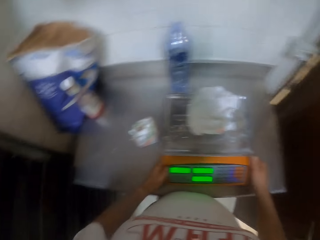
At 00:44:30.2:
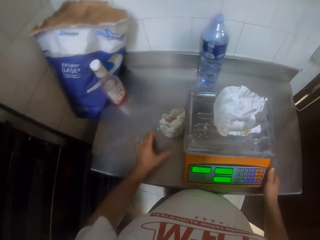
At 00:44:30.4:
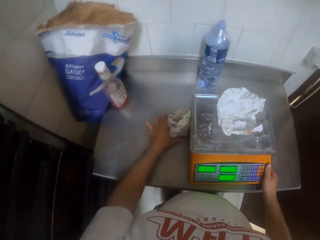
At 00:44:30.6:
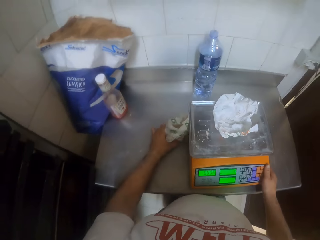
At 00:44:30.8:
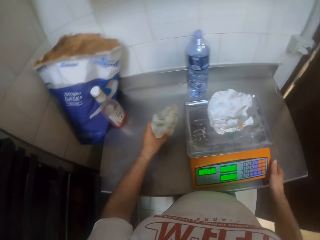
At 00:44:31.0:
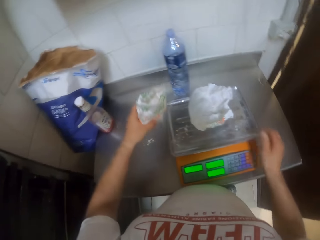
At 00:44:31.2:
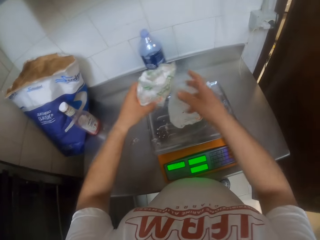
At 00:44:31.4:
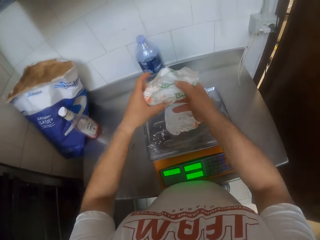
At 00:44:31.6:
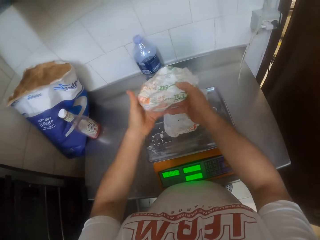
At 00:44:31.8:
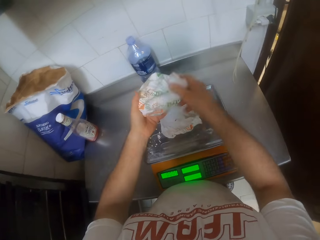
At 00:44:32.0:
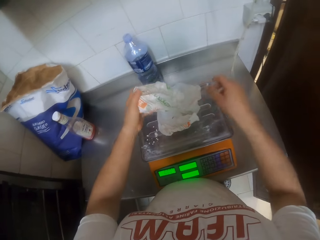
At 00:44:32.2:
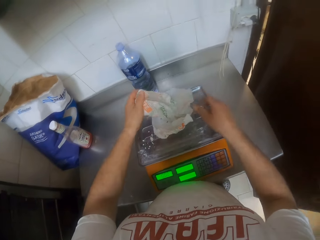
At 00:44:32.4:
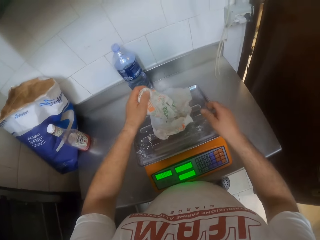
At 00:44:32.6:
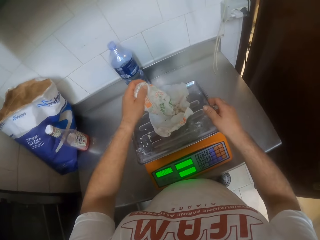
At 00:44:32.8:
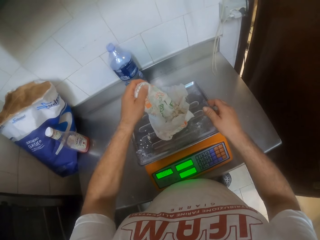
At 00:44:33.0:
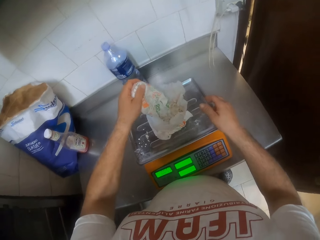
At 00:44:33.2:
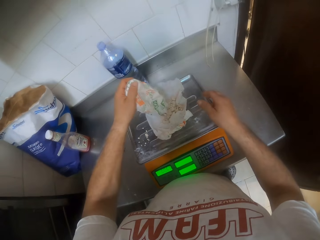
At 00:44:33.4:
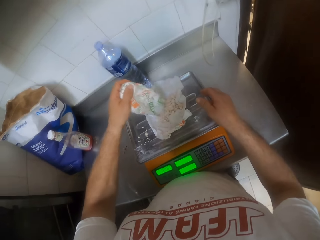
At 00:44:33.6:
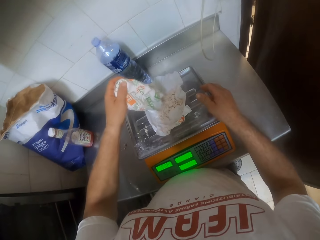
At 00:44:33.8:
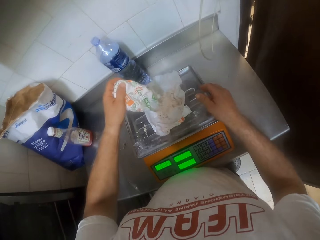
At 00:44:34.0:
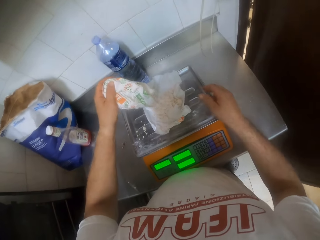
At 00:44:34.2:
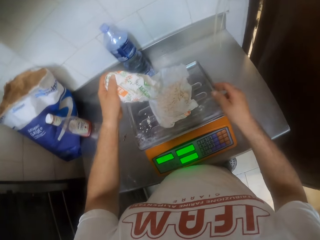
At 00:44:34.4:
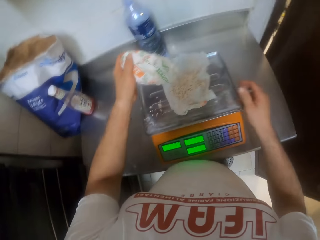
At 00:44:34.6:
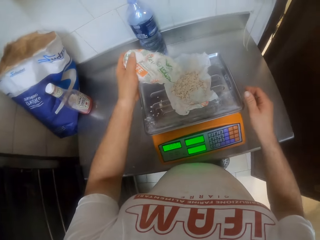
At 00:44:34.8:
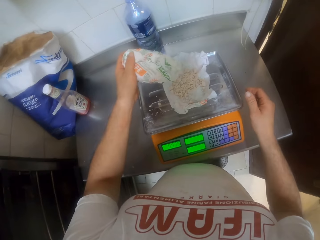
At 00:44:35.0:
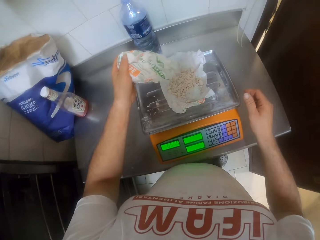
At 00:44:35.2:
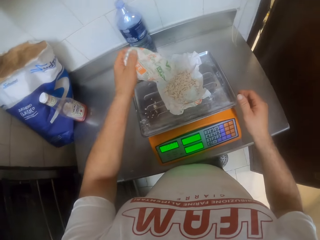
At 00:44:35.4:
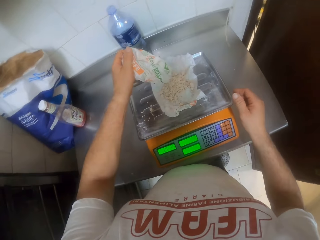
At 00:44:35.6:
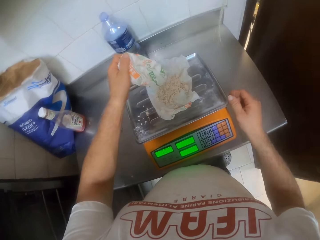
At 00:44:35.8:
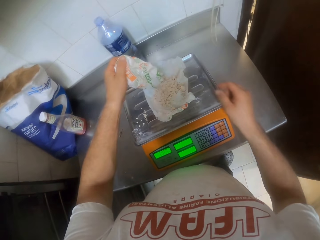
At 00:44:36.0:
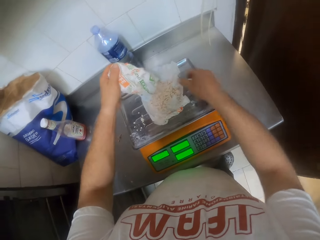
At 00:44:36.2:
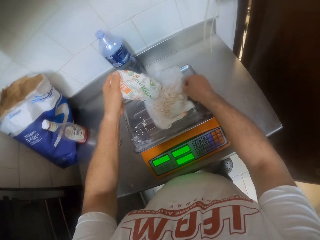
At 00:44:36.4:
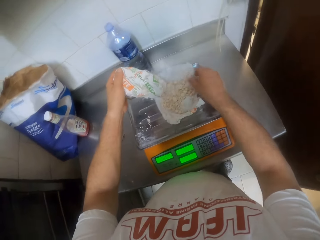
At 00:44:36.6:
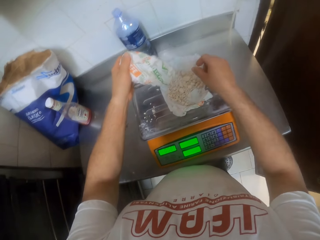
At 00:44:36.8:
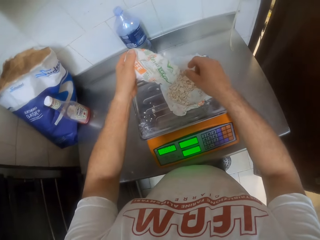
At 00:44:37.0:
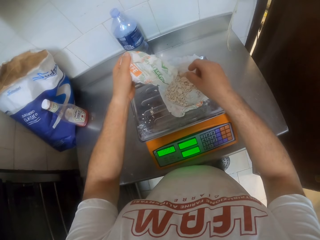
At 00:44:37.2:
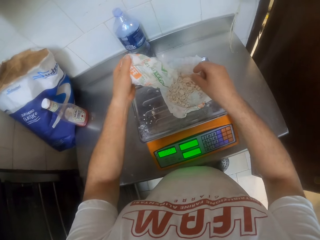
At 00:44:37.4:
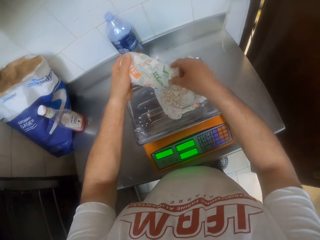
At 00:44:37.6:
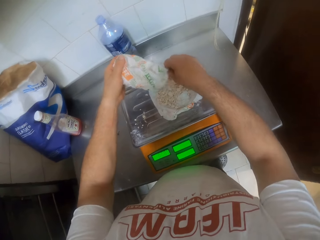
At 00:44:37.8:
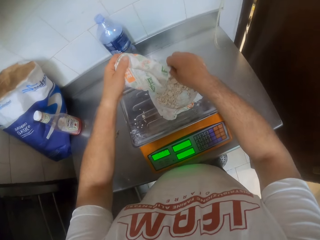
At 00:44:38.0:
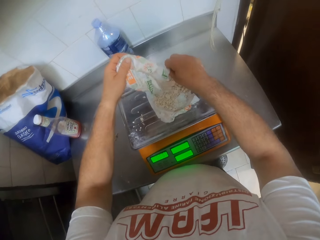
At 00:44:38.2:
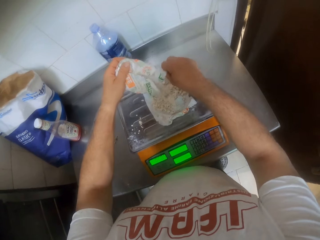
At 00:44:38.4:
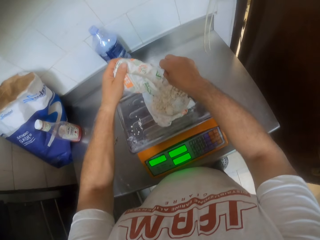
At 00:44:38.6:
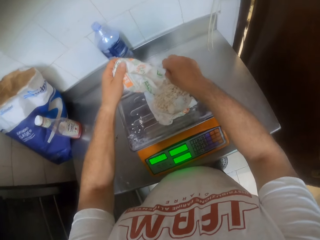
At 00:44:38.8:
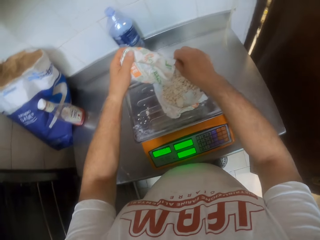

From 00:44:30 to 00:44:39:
The camera wearer pulls a weighing machine with both hands on the table. He picks up the pack of baking powder from the slab with his left hand. He passes the pack of baking powder to his left hand. He holds the pack with both hands. He passes the pack of baking powder to his right hand. He pours some baking powder into the paper on the scale with his left hand. He moves the paper on the scale with his right hand.

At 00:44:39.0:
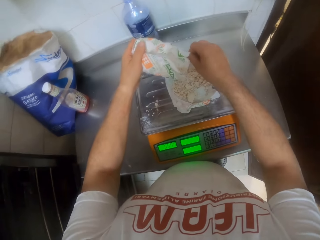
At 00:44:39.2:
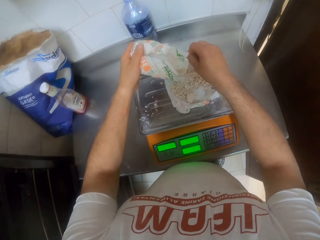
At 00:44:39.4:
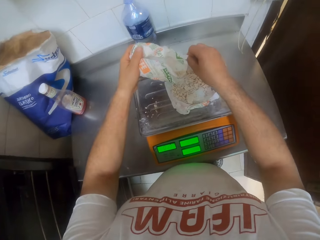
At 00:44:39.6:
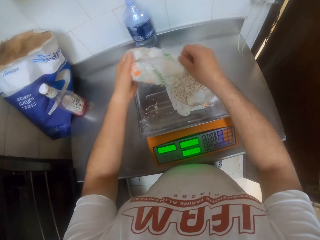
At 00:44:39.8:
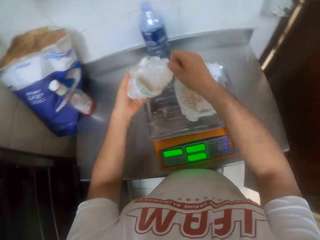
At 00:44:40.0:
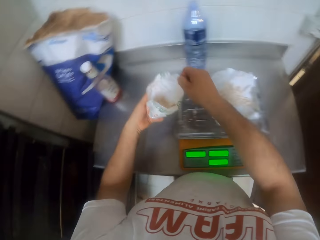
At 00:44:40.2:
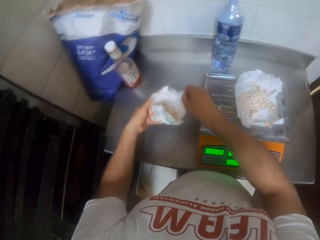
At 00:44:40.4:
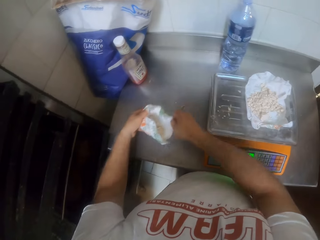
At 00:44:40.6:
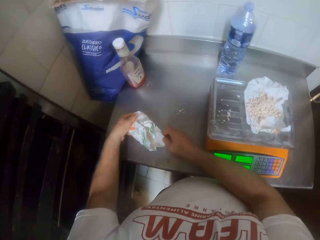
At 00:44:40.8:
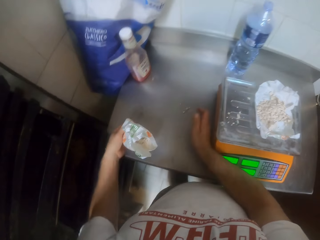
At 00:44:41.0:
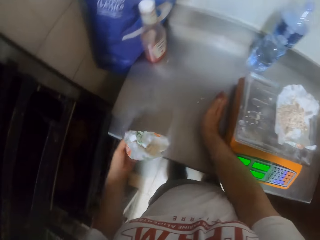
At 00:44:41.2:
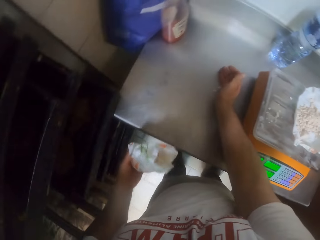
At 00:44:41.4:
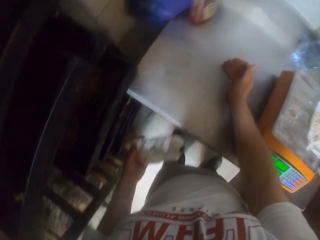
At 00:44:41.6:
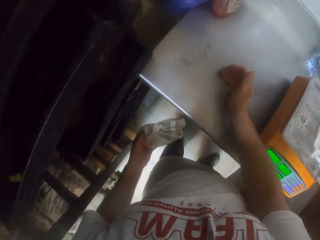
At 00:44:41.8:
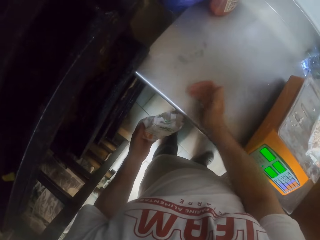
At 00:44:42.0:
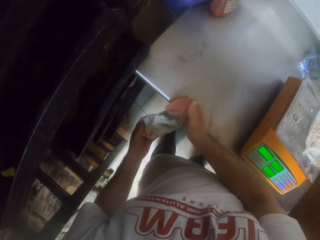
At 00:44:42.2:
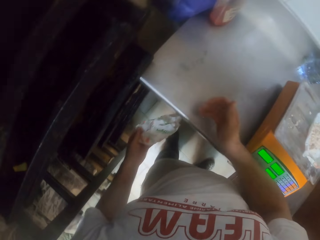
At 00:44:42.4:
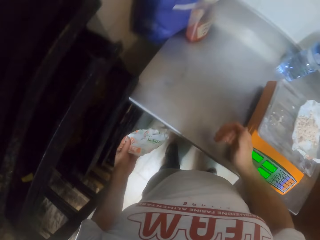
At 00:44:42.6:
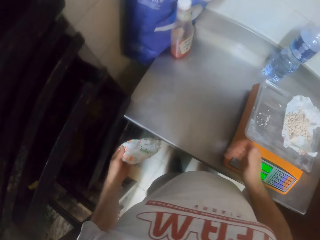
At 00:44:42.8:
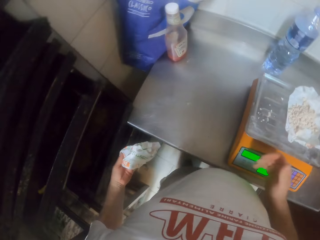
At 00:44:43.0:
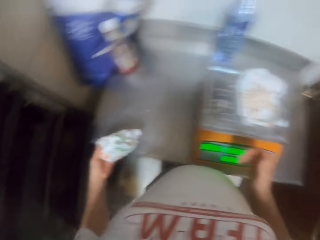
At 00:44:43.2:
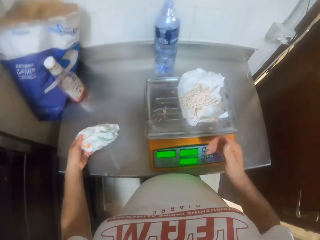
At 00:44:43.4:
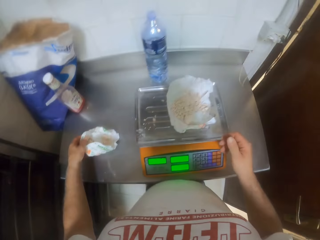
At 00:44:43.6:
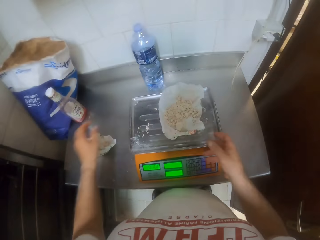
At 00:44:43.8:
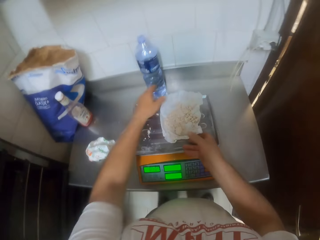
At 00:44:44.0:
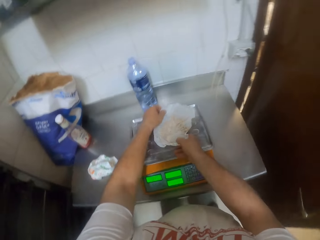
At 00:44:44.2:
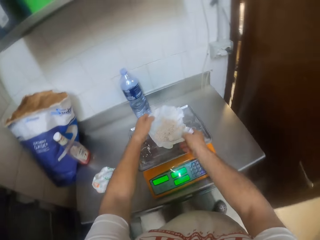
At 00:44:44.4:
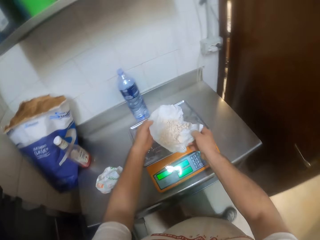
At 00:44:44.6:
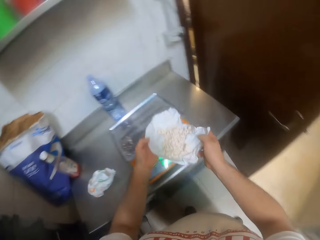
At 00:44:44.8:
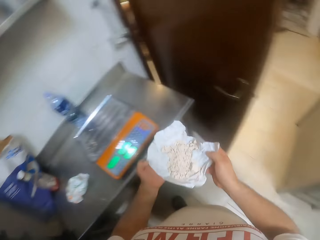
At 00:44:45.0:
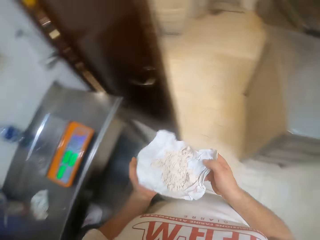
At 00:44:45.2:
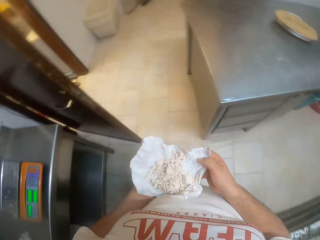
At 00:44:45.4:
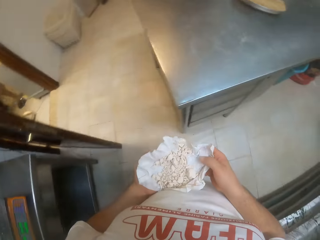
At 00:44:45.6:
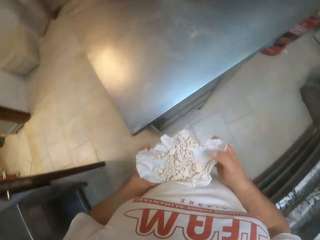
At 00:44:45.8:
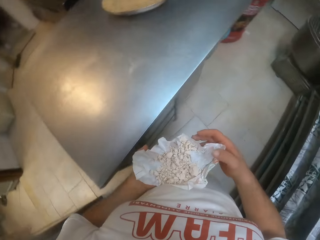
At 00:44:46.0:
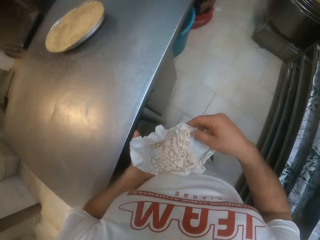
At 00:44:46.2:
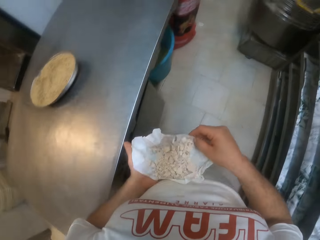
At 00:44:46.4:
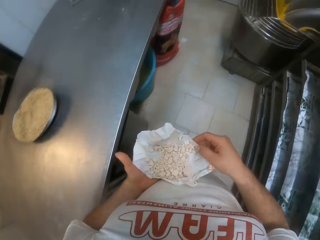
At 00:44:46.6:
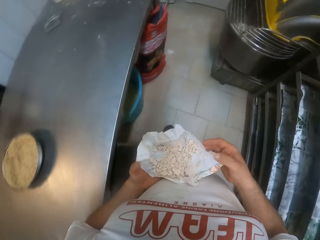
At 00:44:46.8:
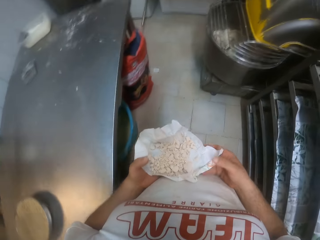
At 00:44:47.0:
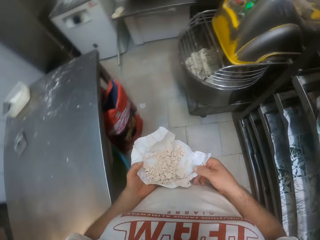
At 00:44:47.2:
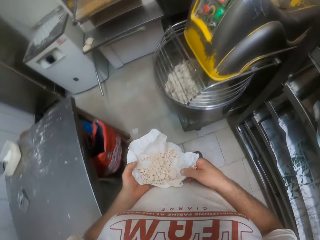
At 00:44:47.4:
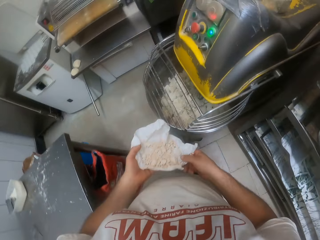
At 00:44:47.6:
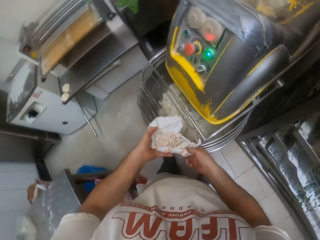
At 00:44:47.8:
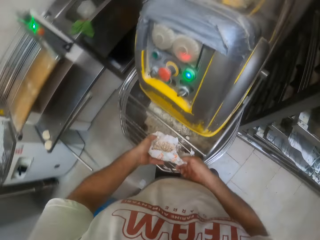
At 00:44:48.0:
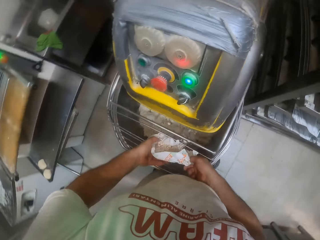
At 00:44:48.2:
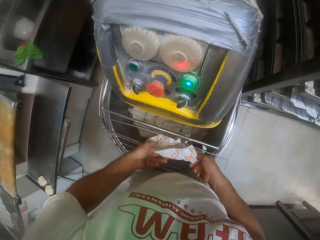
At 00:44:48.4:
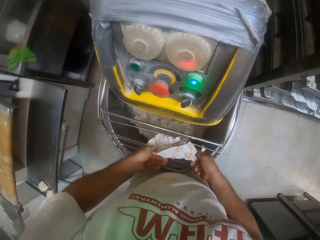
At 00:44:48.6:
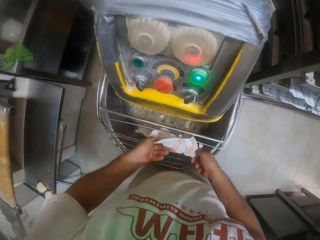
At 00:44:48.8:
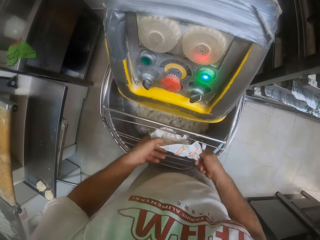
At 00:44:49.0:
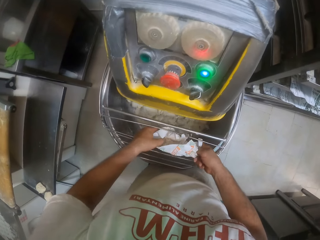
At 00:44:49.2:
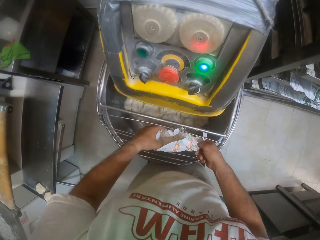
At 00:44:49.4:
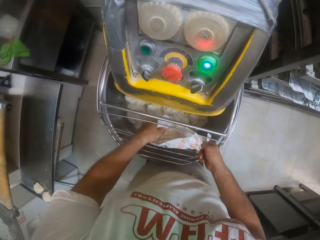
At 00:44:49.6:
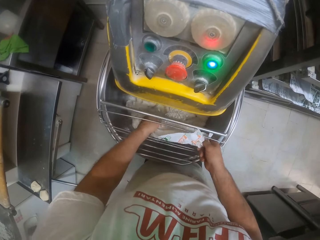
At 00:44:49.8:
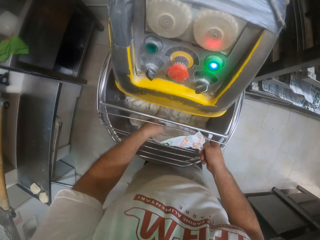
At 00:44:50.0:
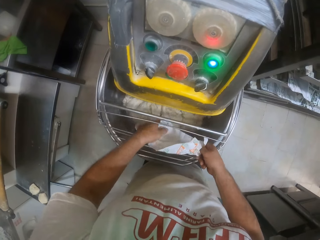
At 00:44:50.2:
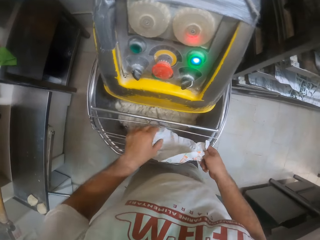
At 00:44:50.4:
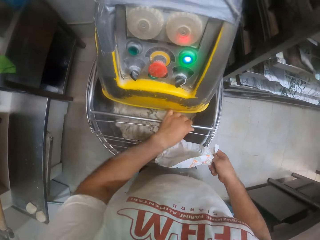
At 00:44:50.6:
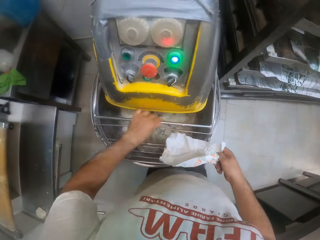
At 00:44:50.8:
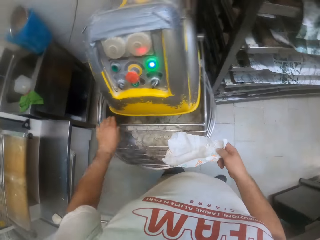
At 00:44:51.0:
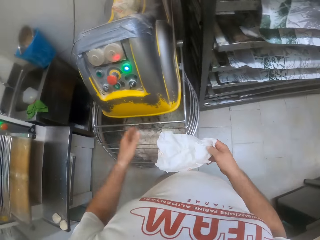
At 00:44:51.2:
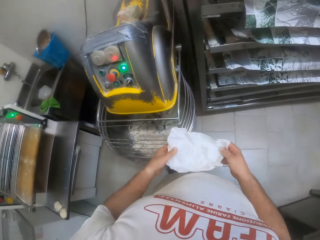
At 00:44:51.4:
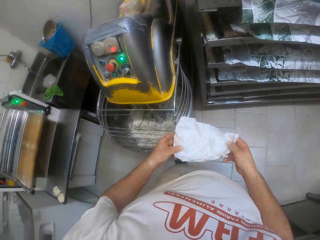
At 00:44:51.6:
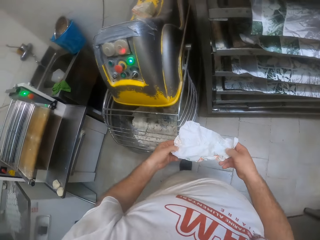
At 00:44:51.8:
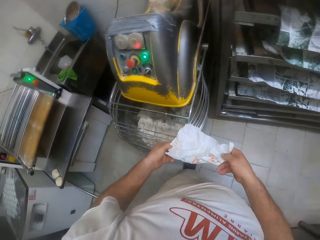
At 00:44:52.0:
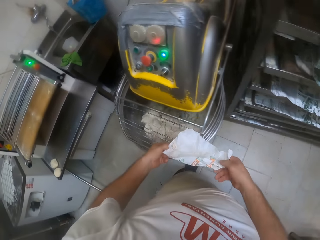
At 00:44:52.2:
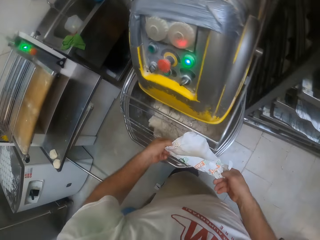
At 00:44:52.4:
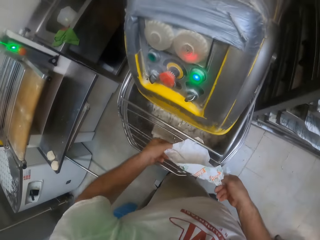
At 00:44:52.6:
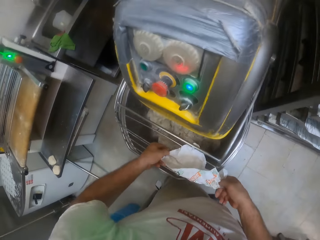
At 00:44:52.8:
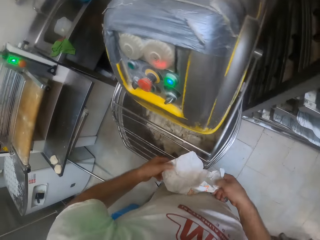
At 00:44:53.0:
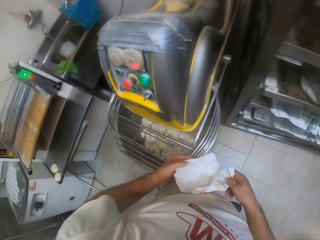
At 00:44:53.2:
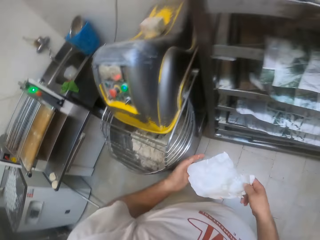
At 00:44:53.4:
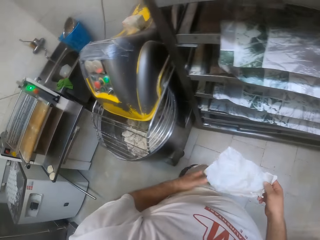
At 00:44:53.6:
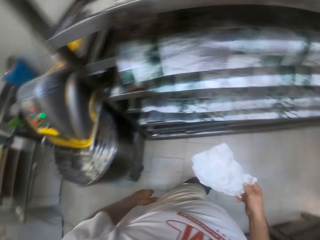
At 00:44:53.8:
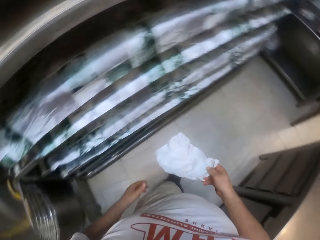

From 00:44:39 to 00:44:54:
The camera wearer pours powder on the weighing scale. He holds the pack of baking powder with both hands. He sweeps the baking powder remains on the table into the pack of baking powder with his right hand. He drops the pack of baking powder on the slab with his left hand. He places a paper on the table with the left hand. He picks up the paper with baking powder from the scale with both hands. He walks around in the room. He pours the baking powder into the mixer container with both hands. He cleans the mixer safety guard with his left hand. He holds the paper with both hands. He pours the baking powder into the mixer container with both hands.
